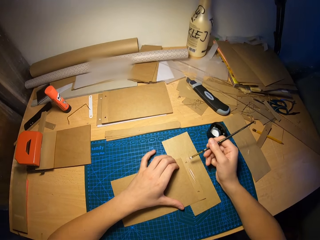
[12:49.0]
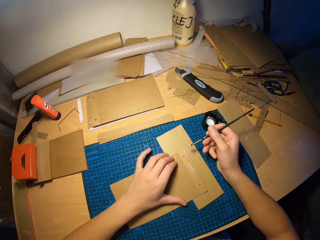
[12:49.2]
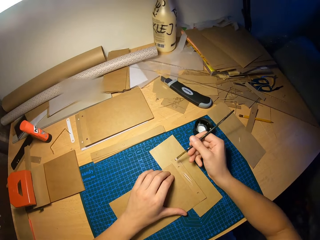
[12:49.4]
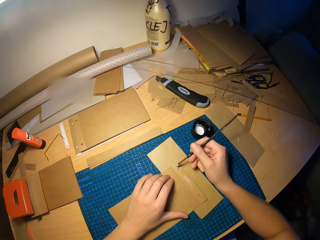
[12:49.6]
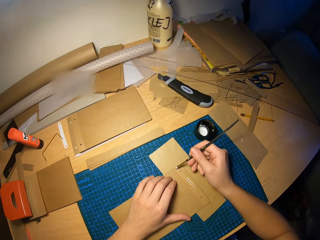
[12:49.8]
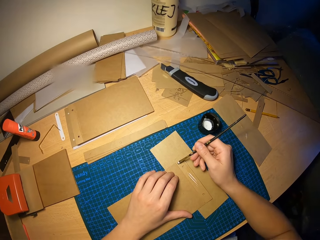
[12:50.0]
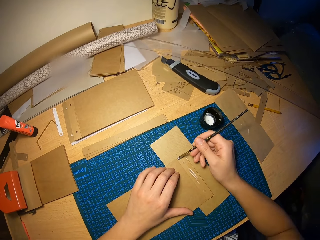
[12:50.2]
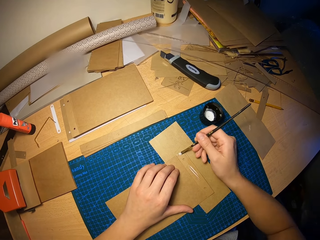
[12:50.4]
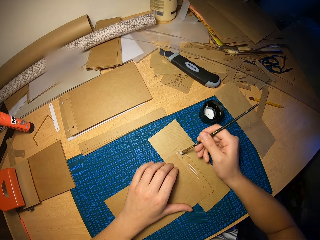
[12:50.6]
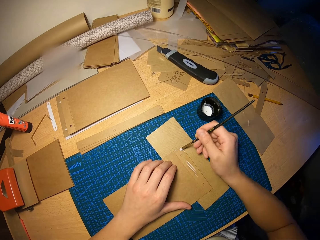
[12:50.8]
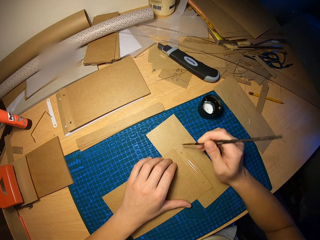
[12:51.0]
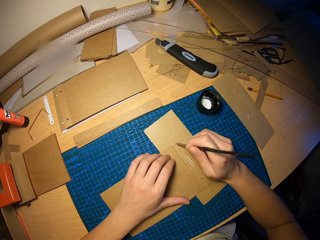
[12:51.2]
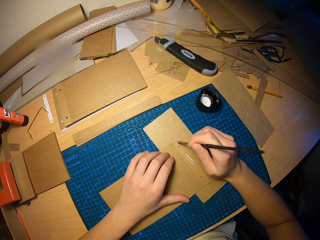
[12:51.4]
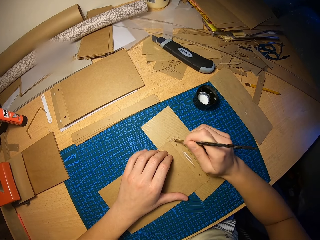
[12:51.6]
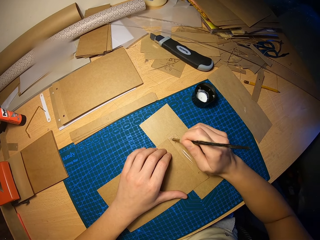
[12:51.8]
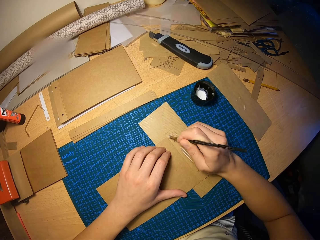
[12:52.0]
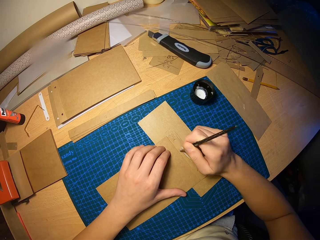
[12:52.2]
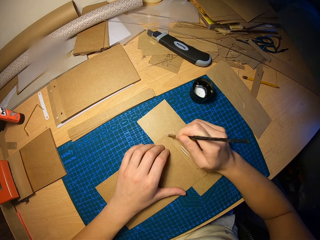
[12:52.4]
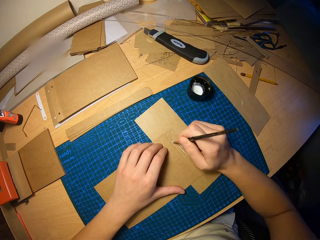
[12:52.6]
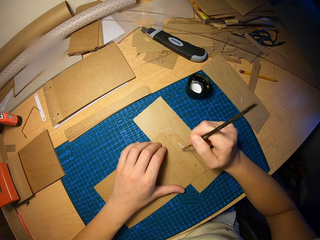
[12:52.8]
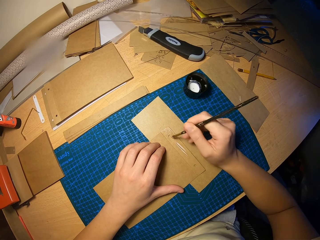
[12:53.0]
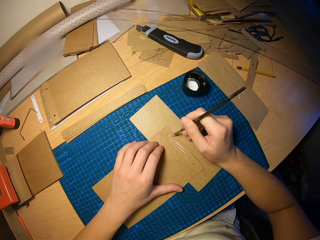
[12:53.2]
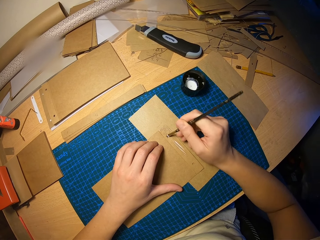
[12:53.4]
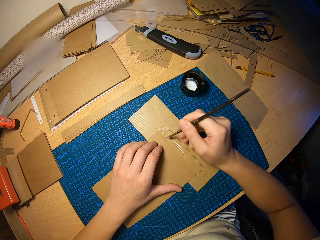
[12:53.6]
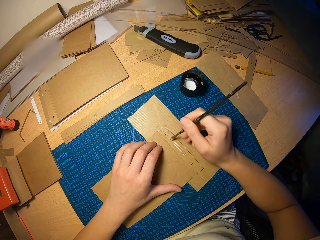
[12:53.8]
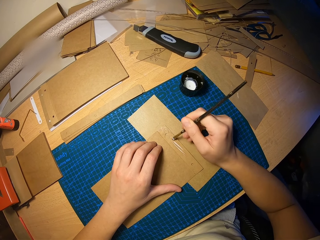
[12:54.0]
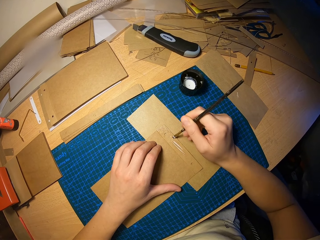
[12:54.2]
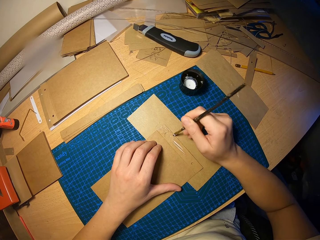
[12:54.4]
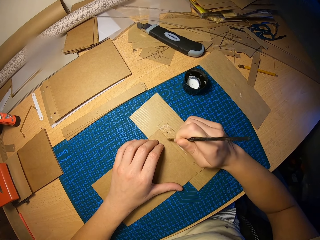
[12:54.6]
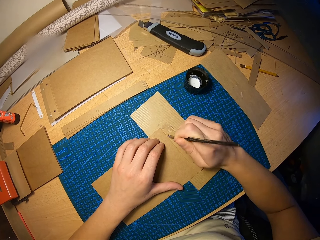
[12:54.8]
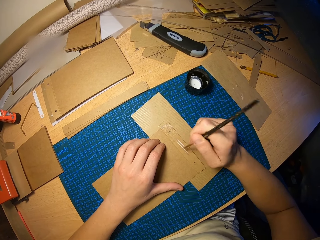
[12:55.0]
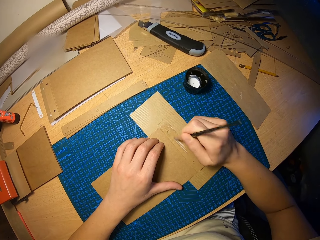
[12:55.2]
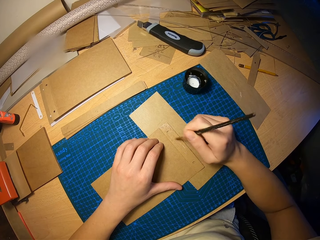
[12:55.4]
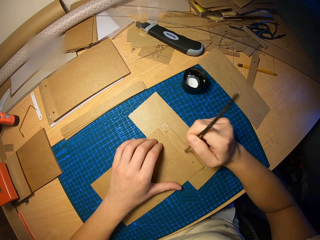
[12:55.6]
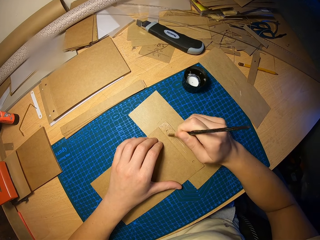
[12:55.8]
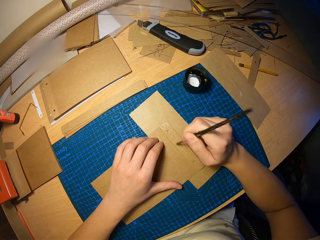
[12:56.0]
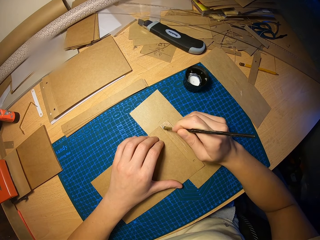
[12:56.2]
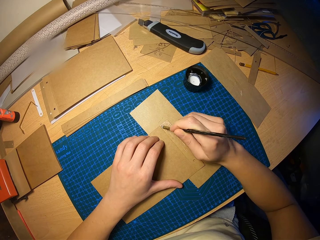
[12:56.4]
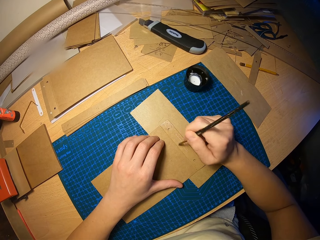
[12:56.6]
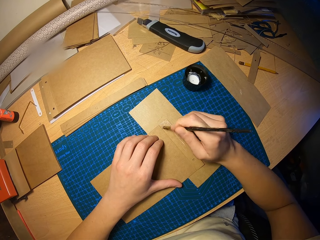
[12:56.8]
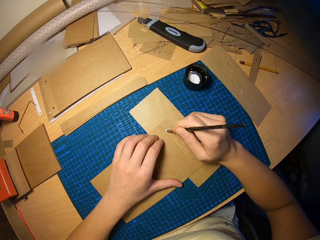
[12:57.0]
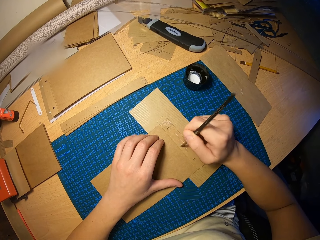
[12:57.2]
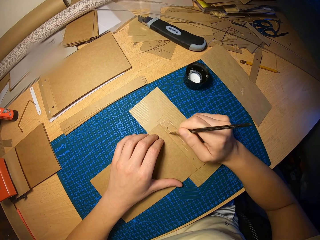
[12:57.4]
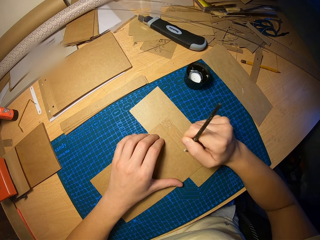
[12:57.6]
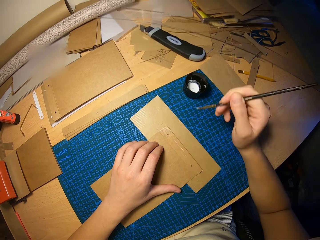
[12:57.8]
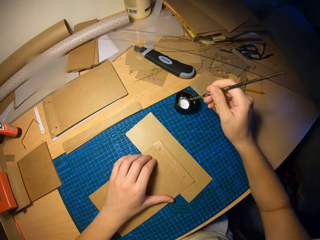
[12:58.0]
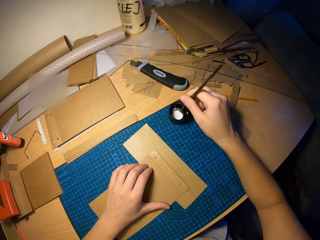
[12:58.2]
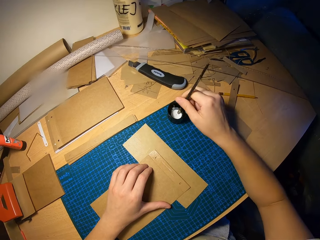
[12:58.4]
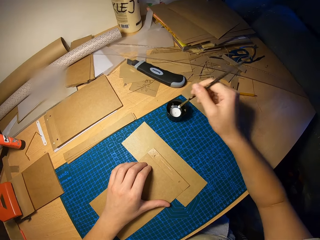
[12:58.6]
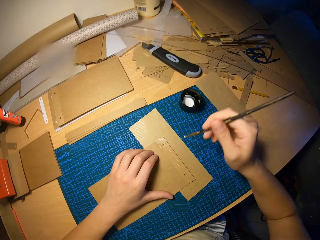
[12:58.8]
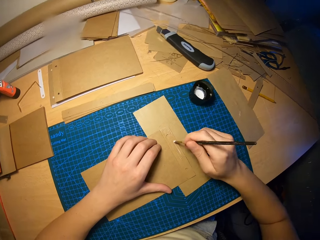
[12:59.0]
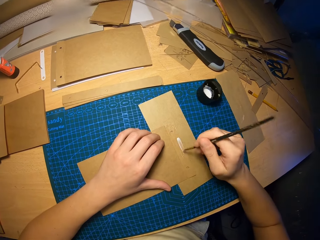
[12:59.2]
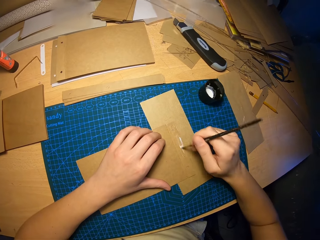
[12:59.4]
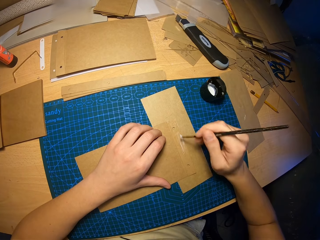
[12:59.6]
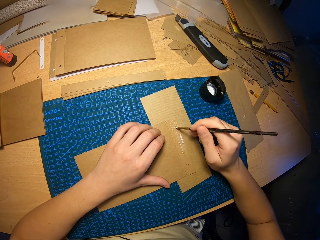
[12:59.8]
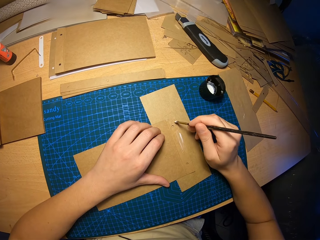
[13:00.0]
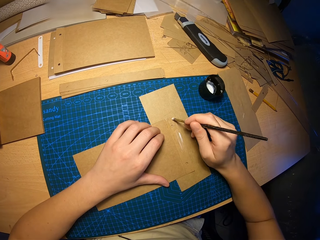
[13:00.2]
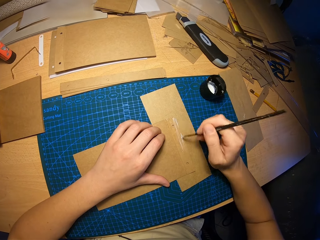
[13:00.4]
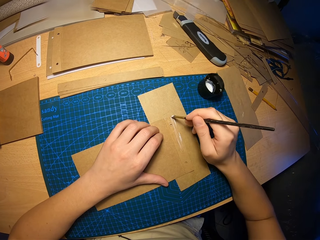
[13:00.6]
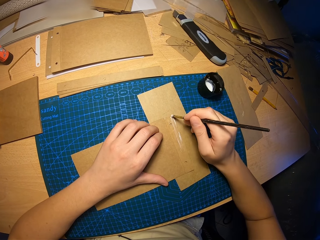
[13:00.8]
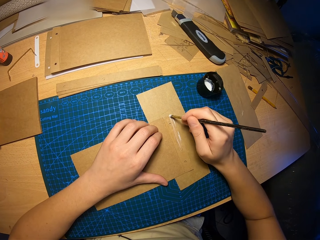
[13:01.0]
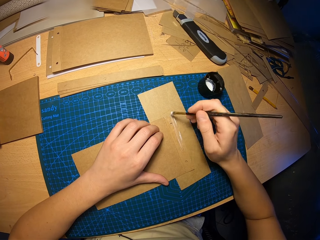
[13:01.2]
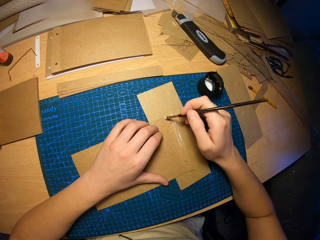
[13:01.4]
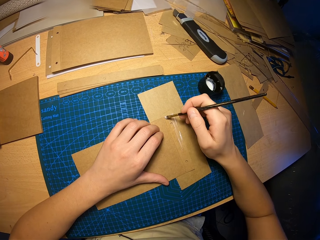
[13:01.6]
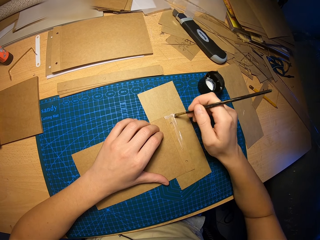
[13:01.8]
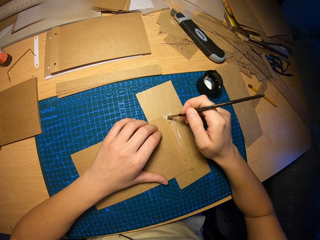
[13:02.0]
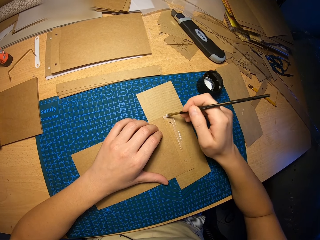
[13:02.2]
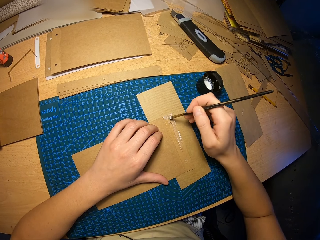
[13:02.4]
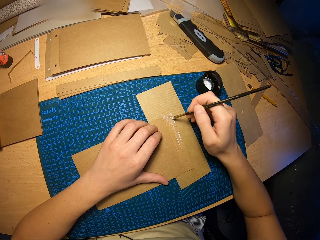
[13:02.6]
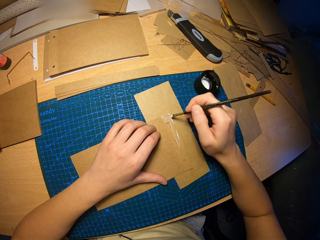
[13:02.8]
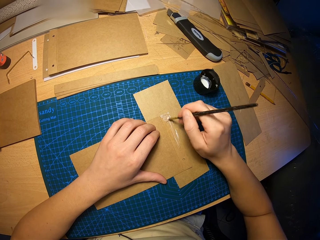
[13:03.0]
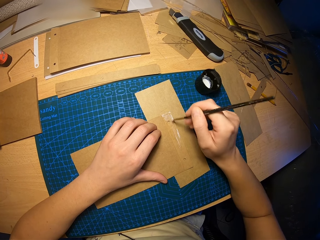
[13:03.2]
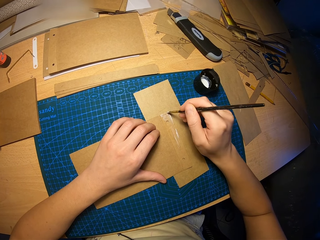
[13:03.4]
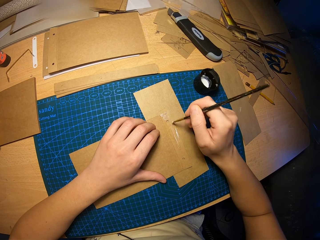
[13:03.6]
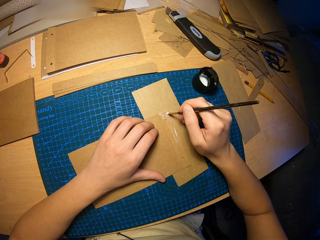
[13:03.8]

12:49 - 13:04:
The camera wearer applies the glue on the paper. He dips the brush in his right hand into the cup of glue on the table. He rubs the glue on the craft paper with the brush in his right hand.

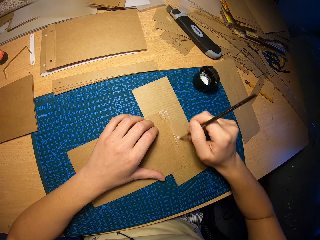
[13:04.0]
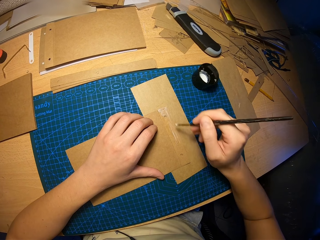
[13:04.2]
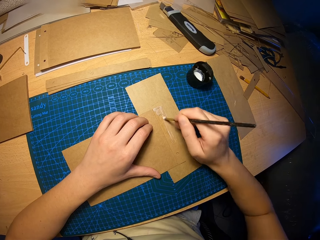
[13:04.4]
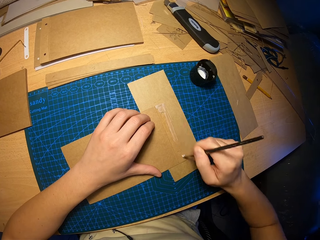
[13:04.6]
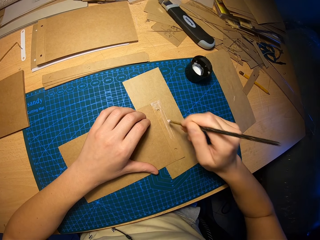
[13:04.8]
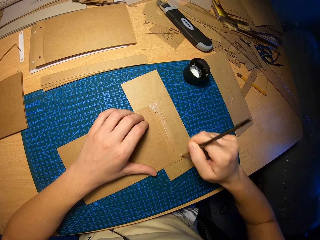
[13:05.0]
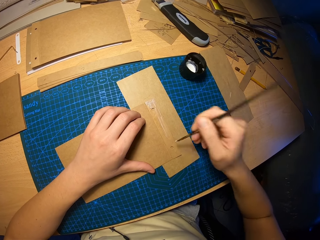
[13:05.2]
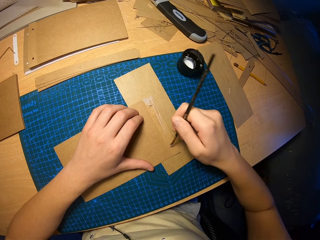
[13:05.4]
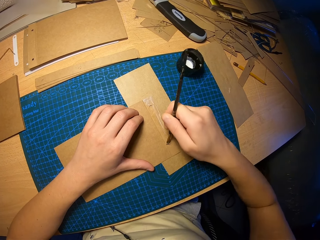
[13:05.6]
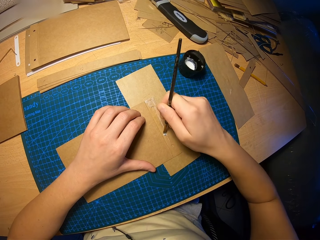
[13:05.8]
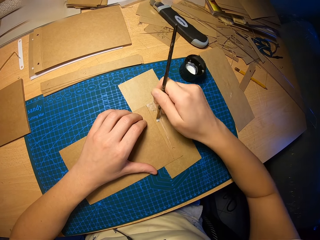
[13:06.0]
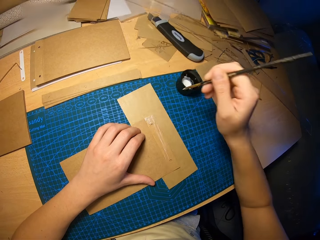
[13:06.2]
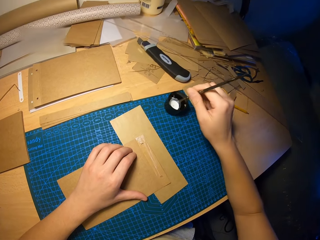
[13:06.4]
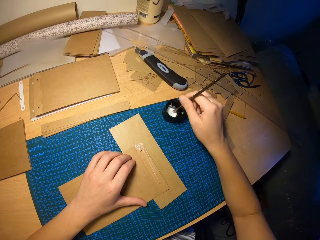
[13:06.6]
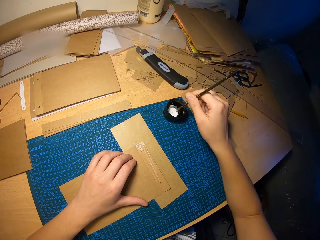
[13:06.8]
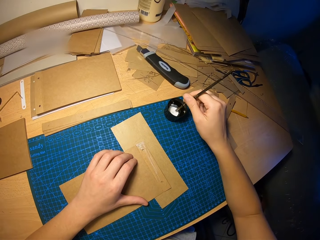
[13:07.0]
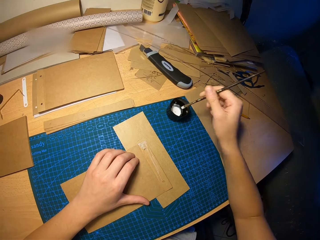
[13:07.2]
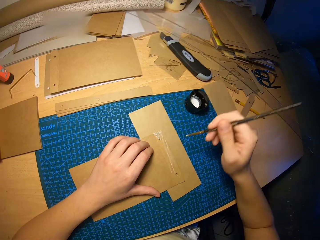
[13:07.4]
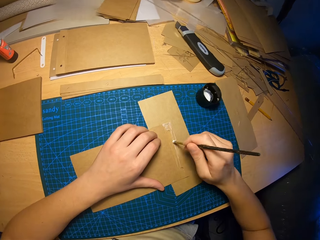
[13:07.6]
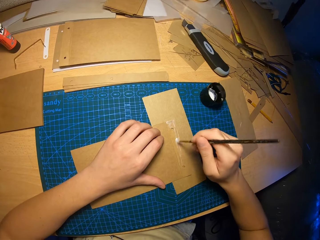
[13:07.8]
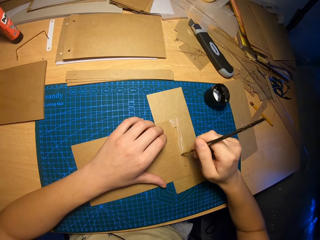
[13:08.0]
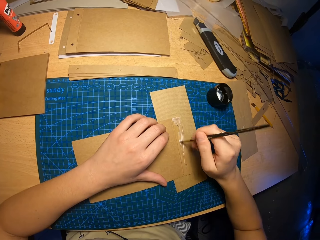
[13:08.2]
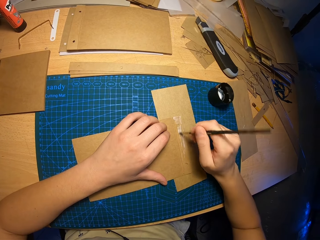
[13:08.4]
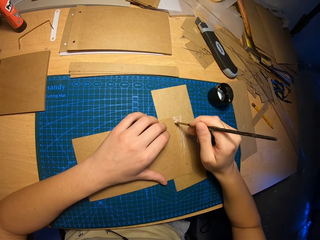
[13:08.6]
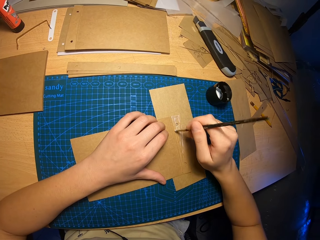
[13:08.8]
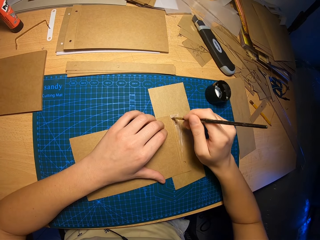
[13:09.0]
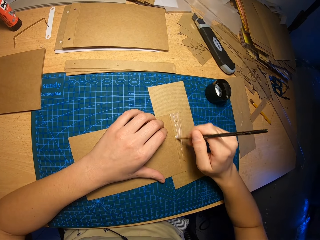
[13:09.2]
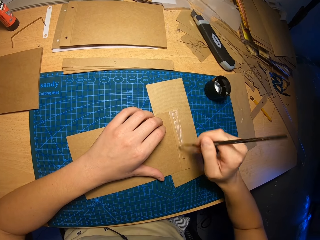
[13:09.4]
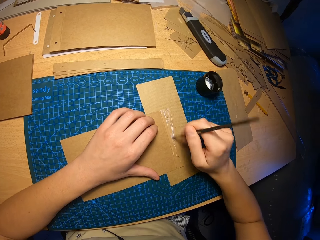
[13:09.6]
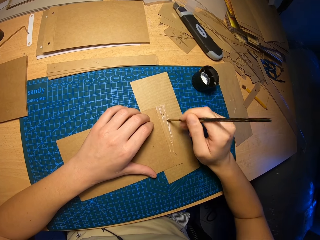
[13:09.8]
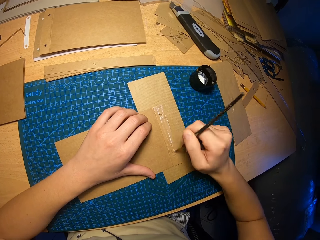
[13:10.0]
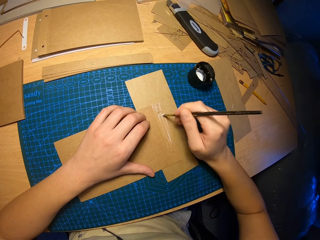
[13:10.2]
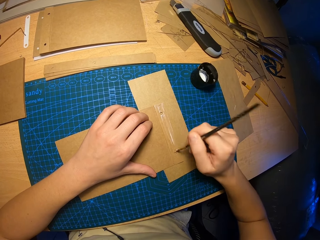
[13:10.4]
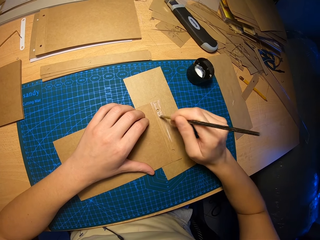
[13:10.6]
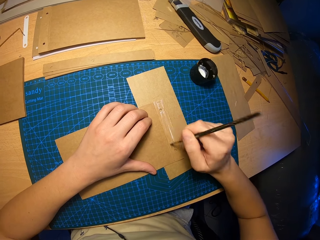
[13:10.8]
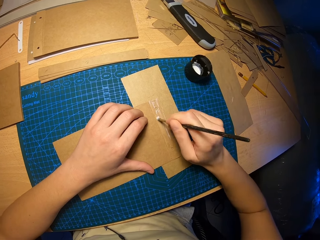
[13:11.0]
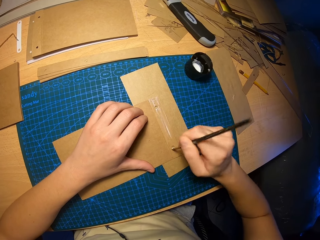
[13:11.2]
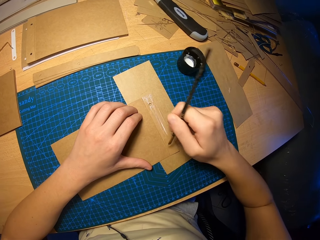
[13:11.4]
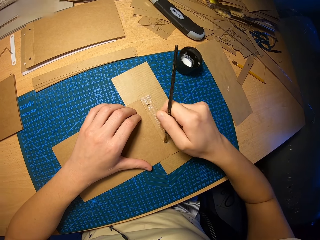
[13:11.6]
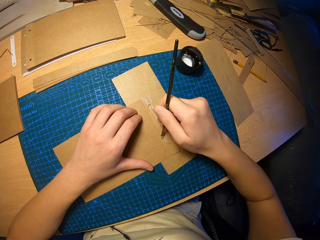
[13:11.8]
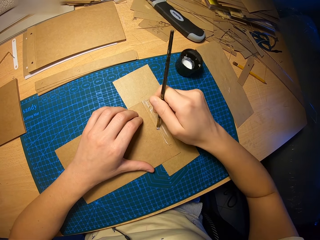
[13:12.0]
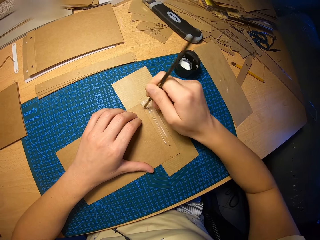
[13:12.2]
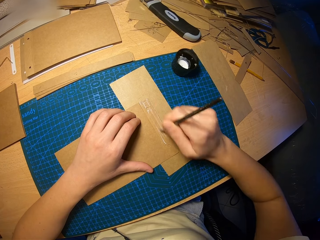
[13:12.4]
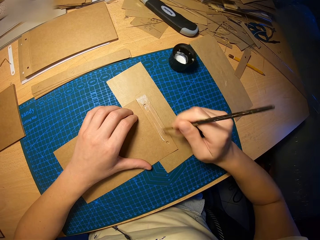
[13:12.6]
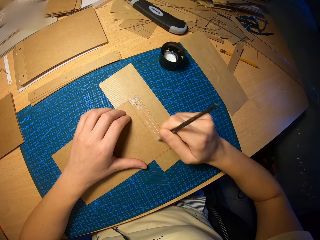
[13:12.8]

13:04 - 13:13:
The camera wearer dips the brush in his right hand into the cup of glue on the table. He rubs the glue on the craft paper with the brush in his right hand.
